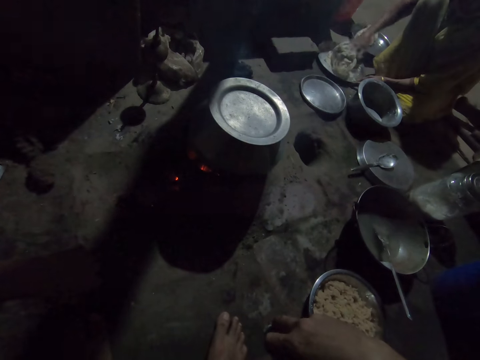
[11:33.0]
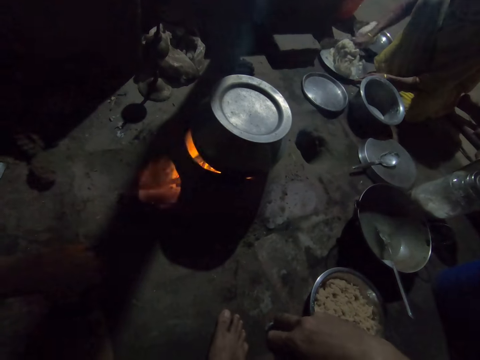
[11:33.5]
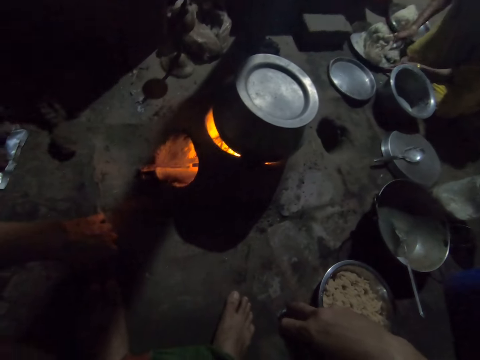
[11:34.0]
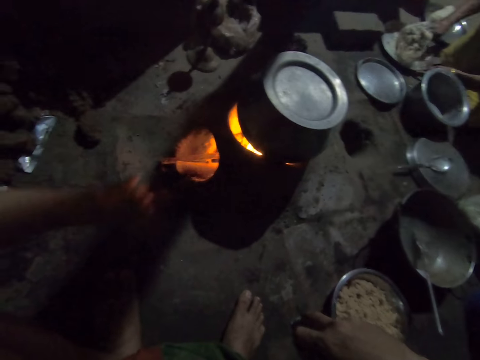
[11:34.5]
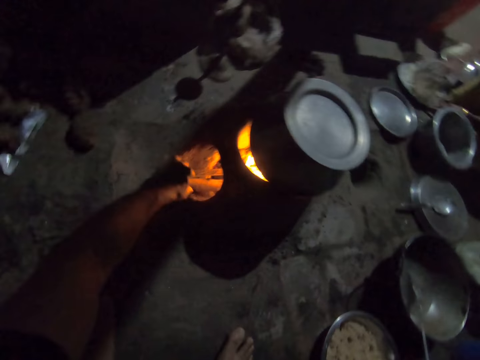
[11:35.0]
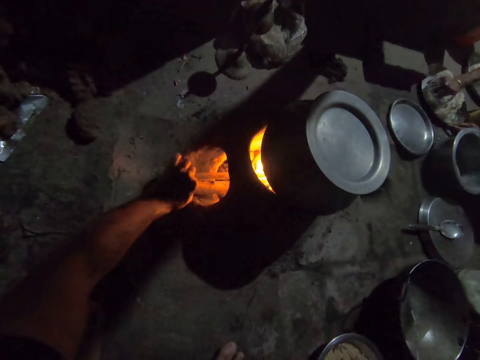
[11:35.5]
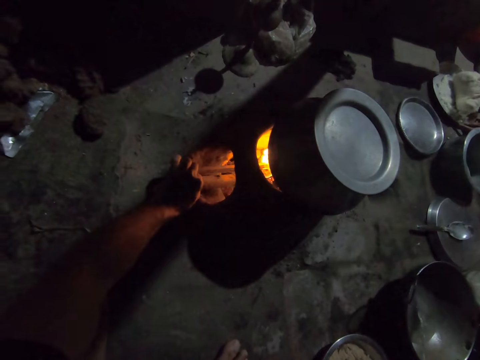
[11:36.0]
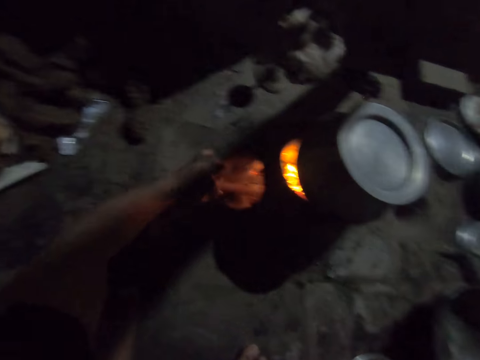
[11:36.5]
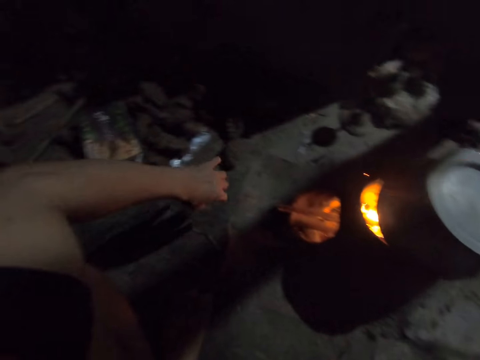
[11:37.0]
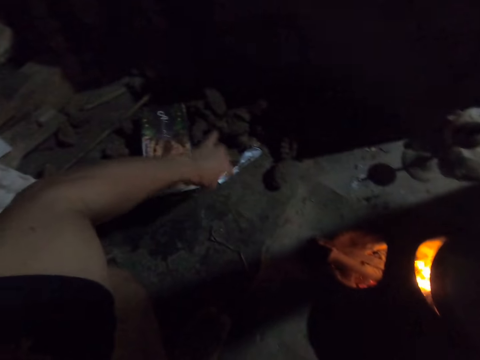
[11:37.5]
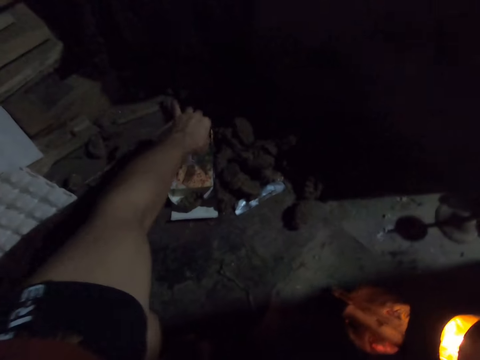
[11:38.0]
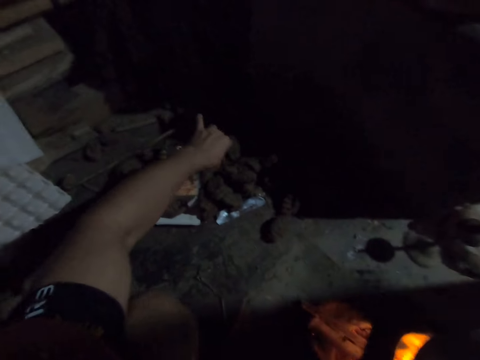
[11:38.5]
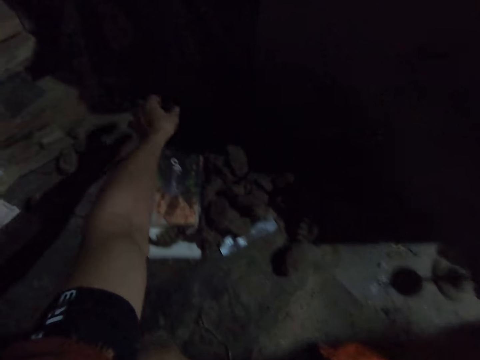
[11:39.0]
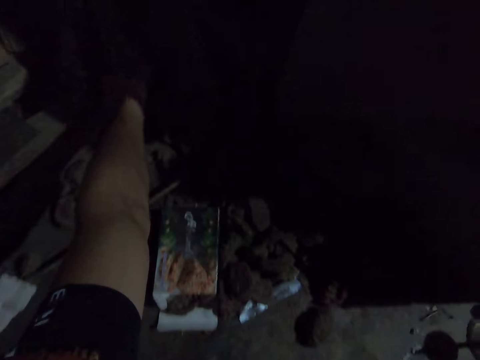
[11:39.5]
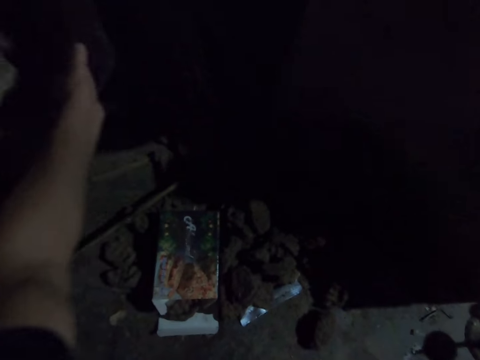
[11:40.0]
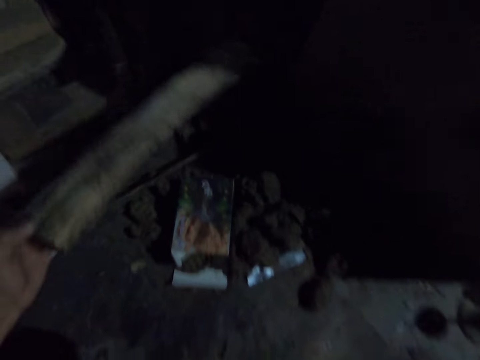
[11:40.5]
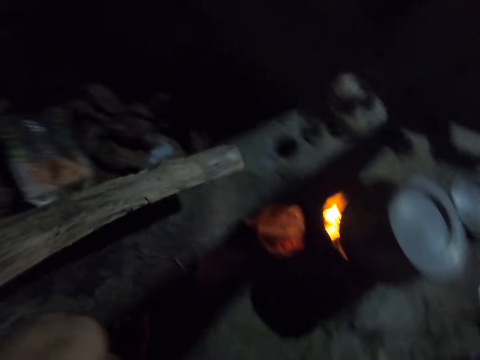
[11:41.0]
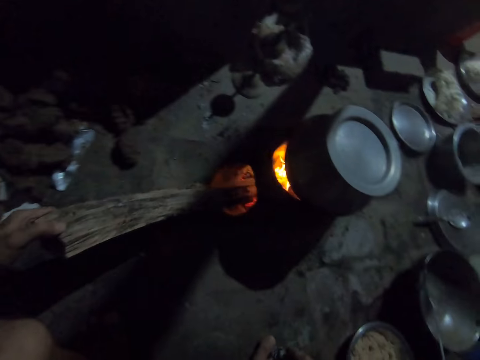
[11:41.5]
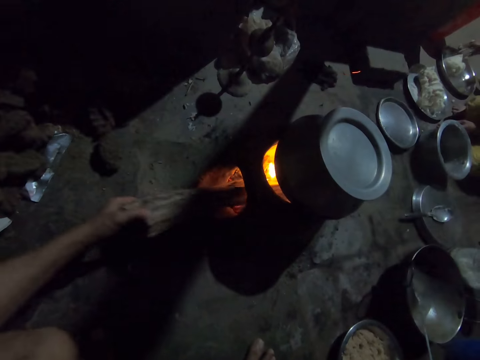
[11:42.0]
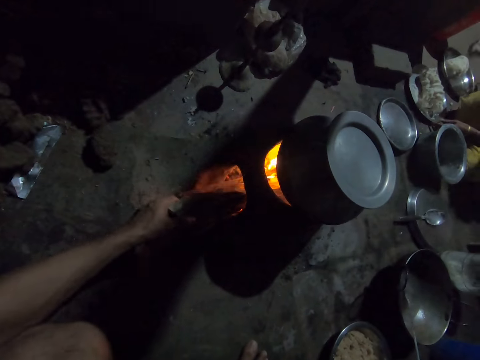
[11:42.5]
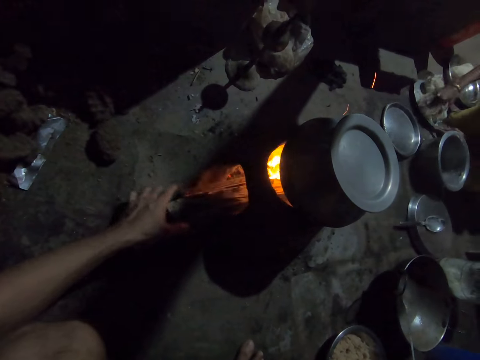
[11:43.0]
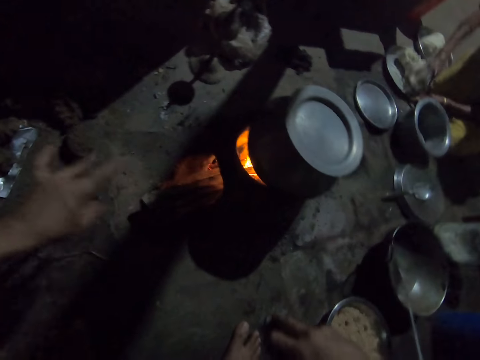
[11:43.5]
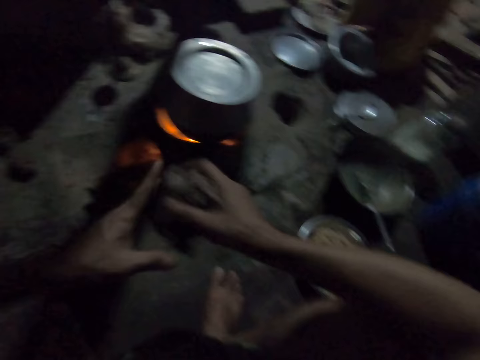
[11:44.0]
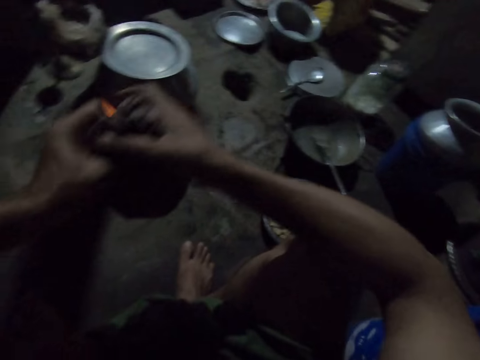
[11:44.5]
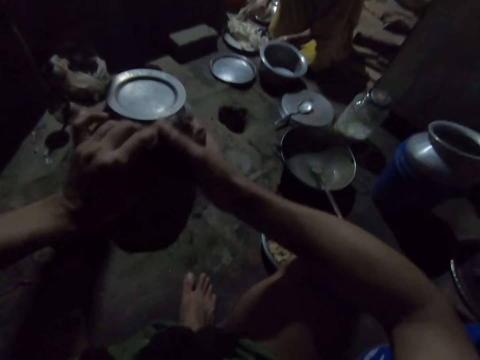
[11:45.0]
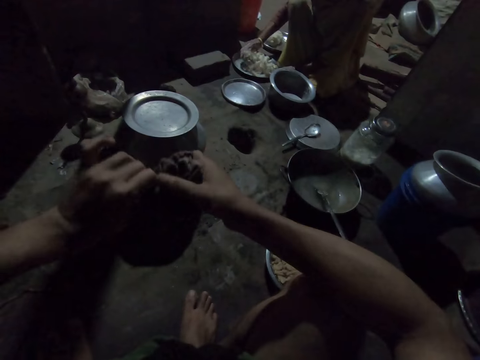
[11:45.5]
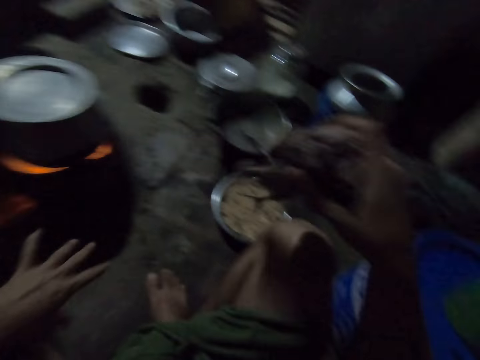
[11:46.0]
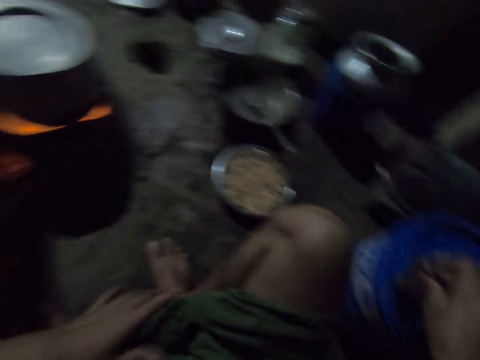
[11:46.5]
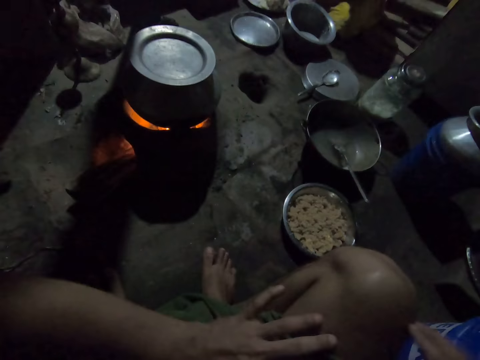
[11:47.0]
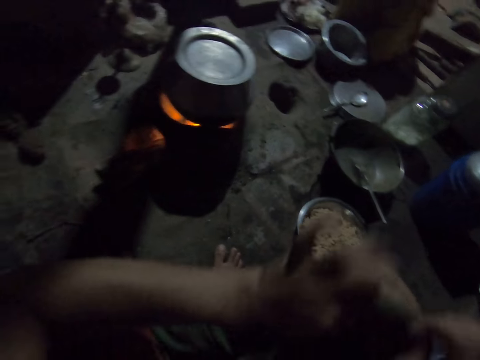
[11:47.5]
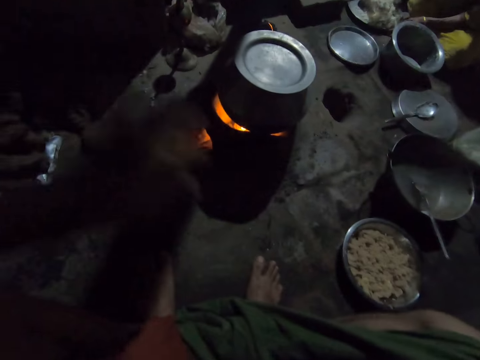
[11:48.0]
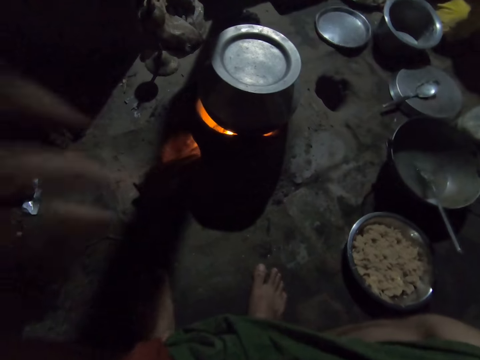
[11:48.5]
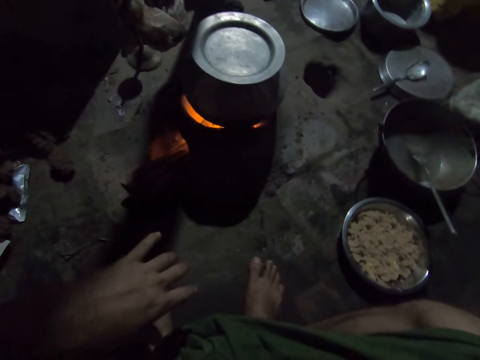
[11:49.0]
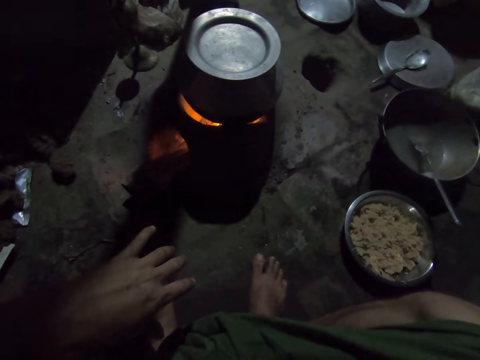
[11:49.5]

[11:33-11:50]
The camera wearer picks up a stick from the ground with her left hand. She inserts the stick into the stove on the ground with her left hand. She passes the rags from her left hand to her right hand. She wipes her hand on the towel. She drops the rags in her right hand on the container on the ground. She adjusts her wrapper with her hands.
